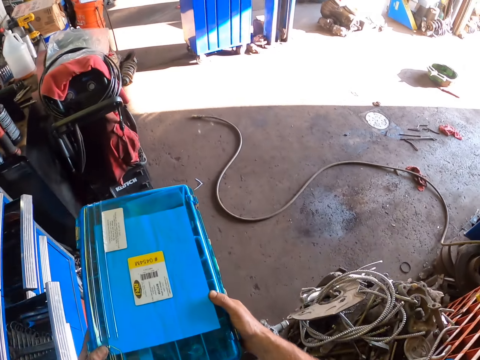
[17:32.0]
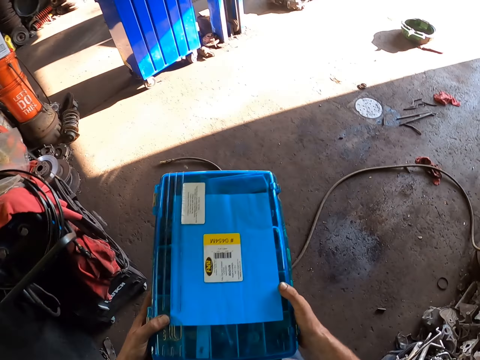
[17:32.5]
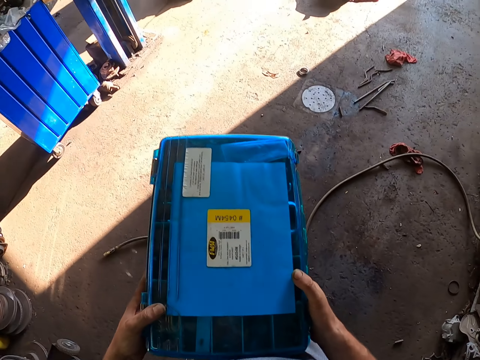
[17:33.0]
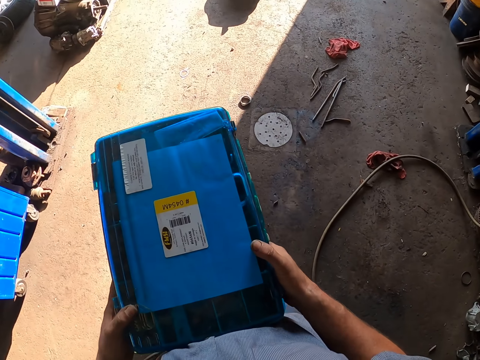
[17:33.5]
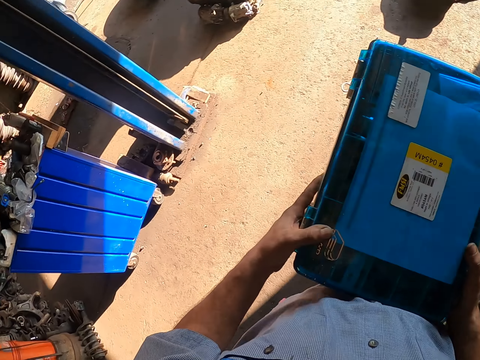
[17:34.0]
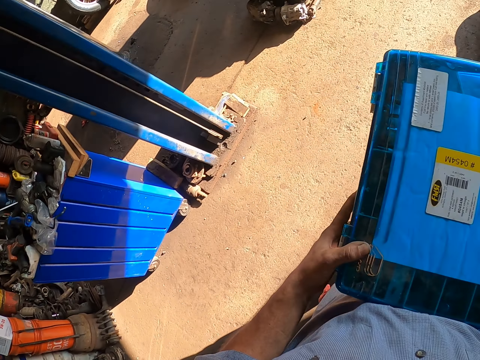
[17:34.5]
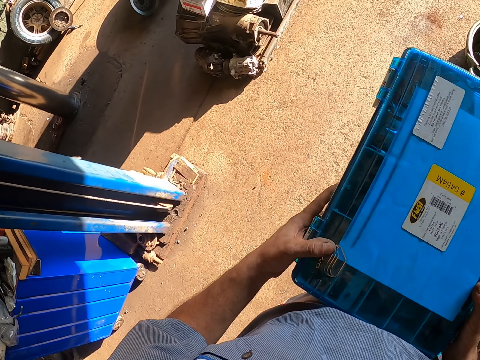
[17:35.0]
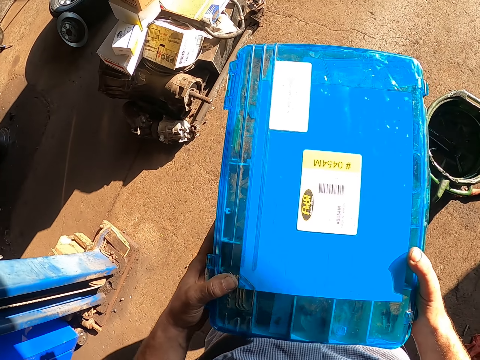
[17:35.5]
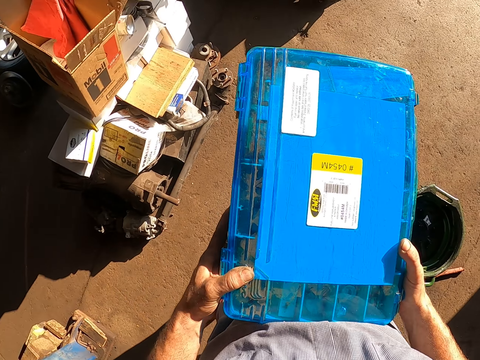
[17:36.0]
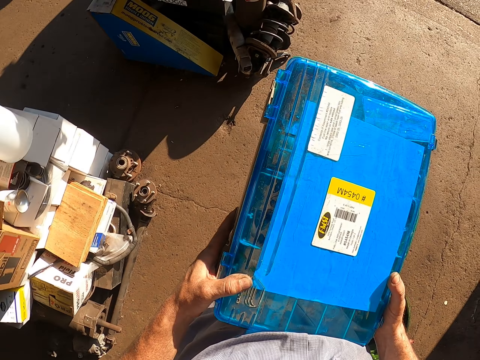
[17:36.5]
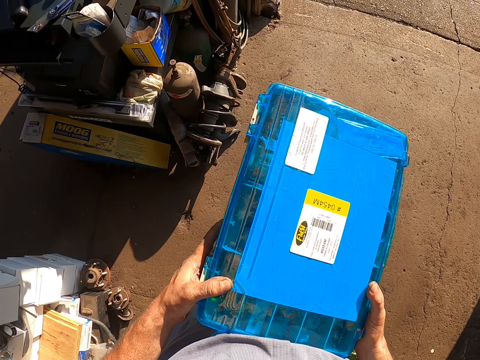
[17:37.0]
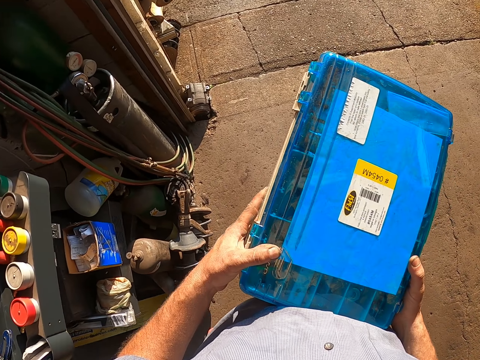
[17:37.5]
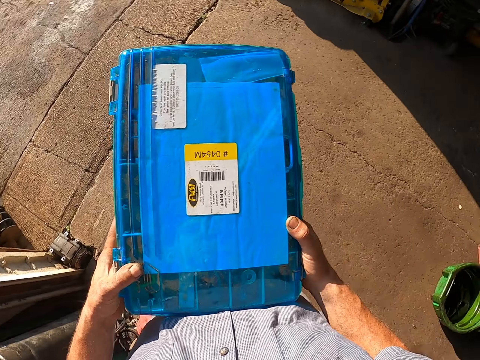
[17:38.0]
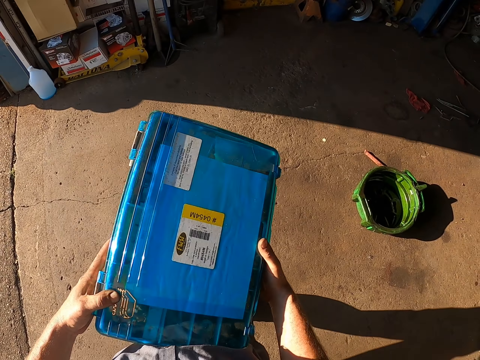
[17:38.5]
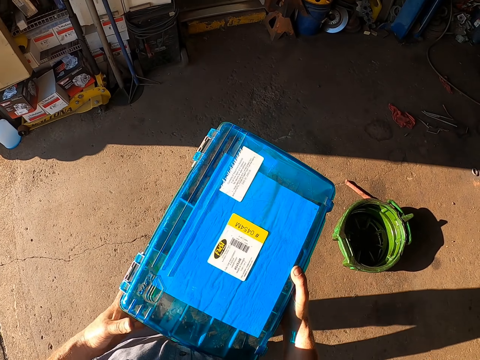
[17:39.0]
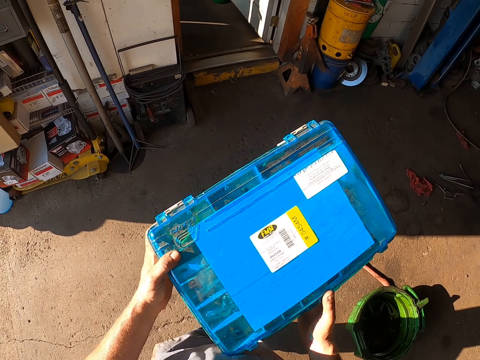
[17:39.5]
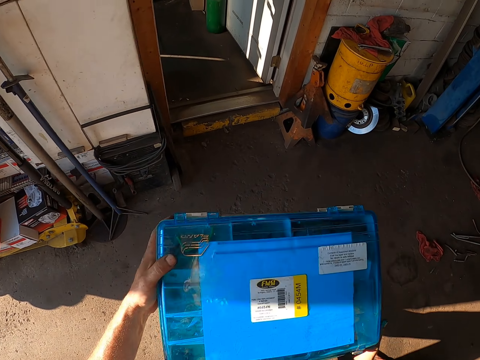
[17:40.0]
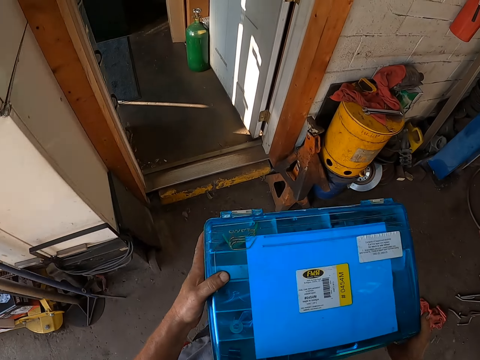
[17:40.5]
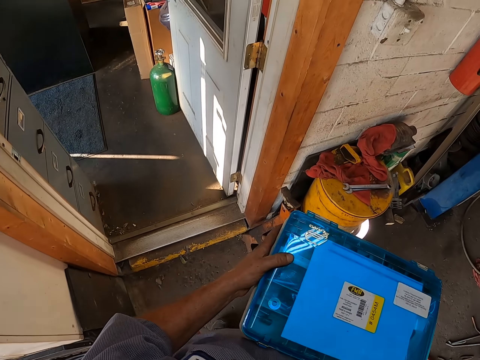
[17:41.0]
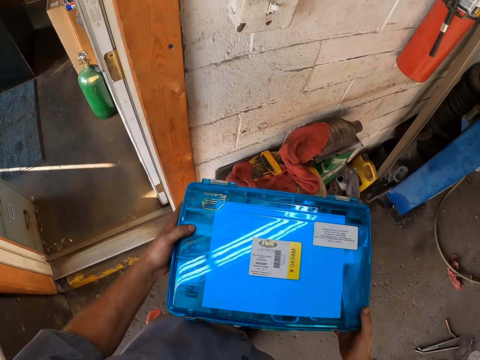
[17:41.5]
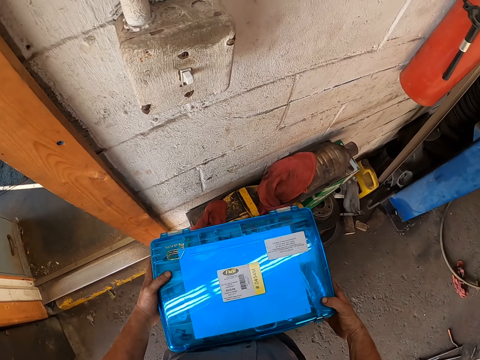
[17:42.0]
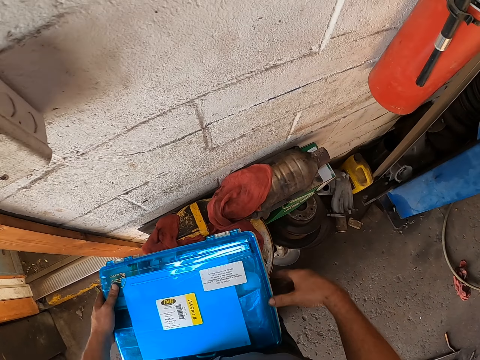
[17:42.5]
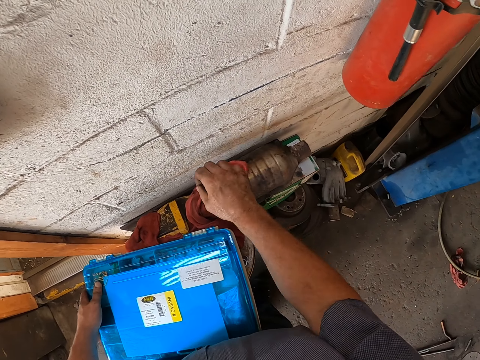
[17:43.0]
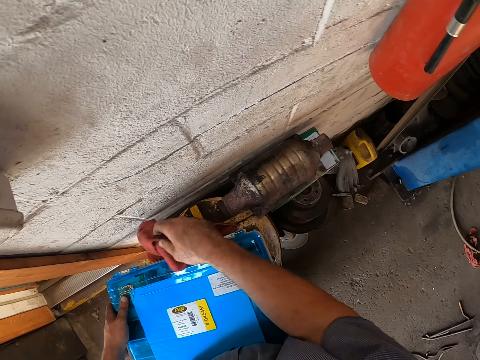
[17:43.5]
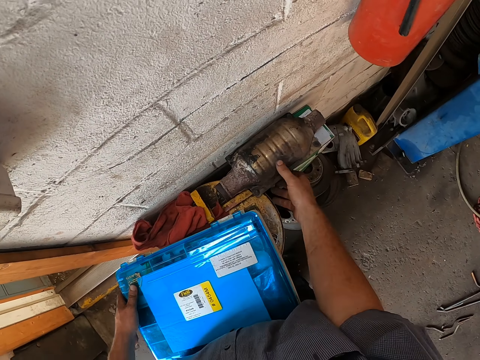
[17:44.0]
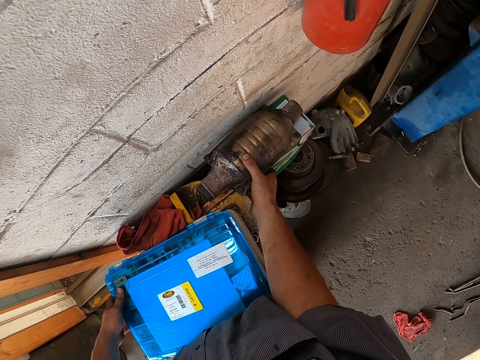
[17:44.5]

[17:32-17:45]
The camera wearer turns the toolbox. They turn the toolbox again. They put the toolbox down. They remove the piece of cloth from the bucket. They move the cloth.

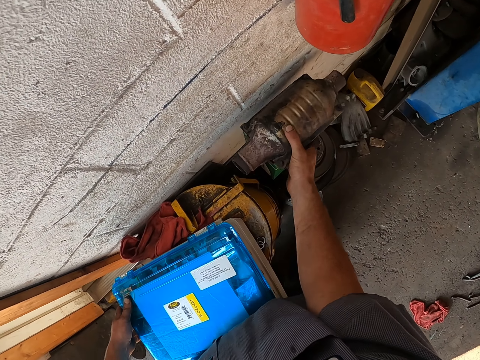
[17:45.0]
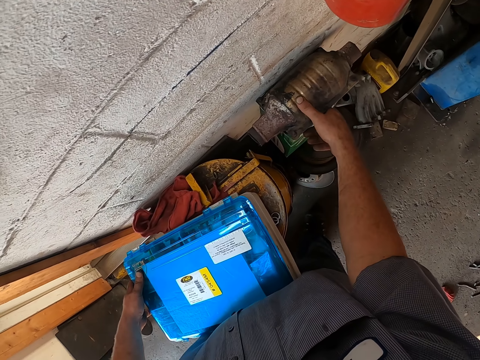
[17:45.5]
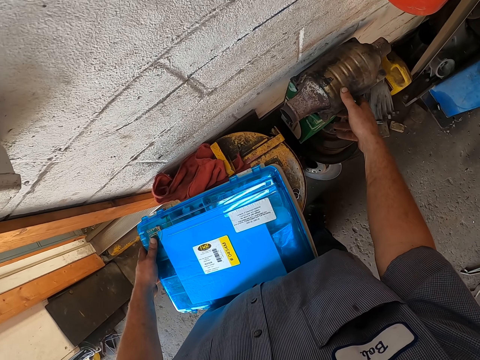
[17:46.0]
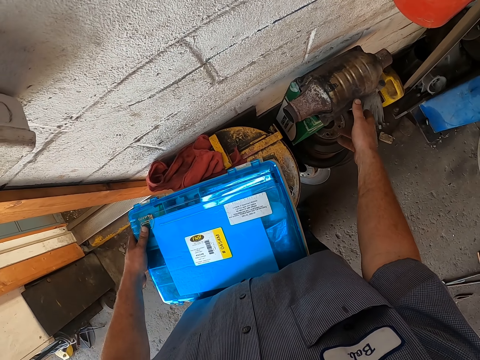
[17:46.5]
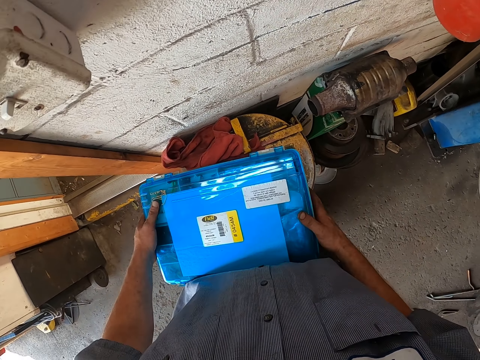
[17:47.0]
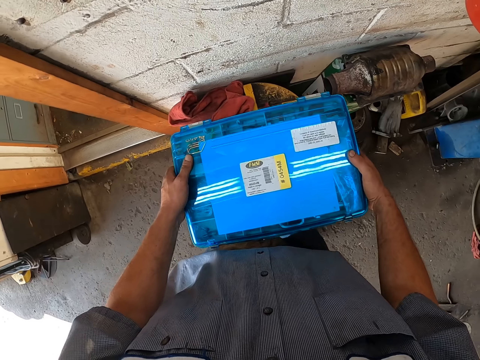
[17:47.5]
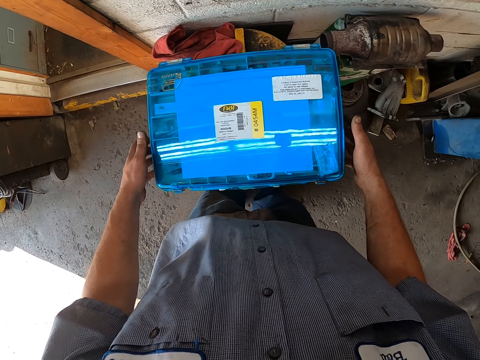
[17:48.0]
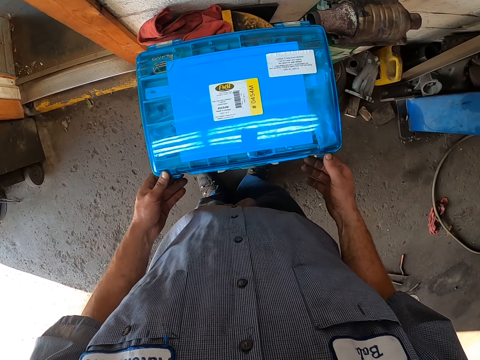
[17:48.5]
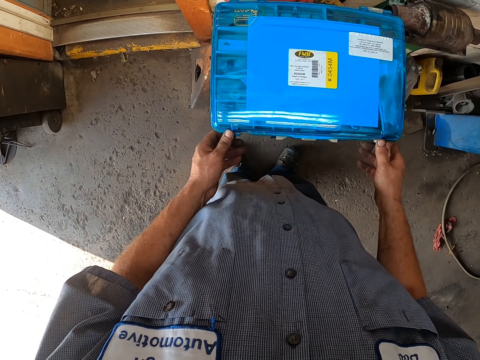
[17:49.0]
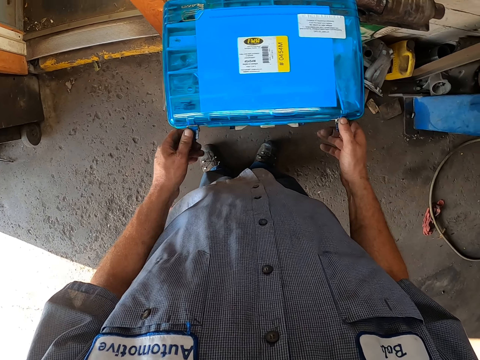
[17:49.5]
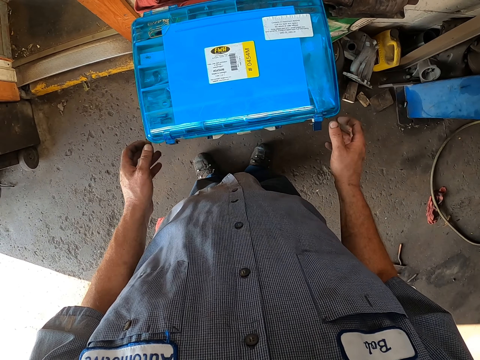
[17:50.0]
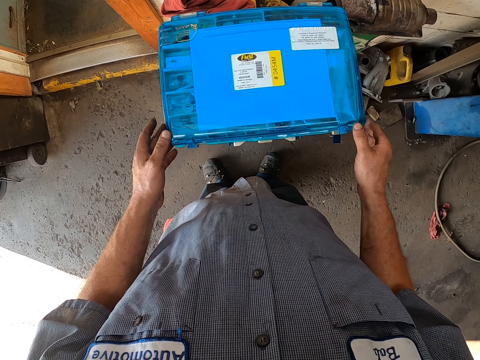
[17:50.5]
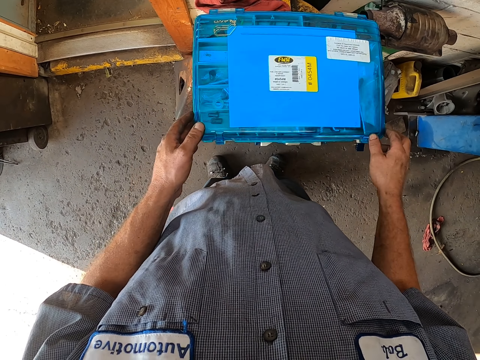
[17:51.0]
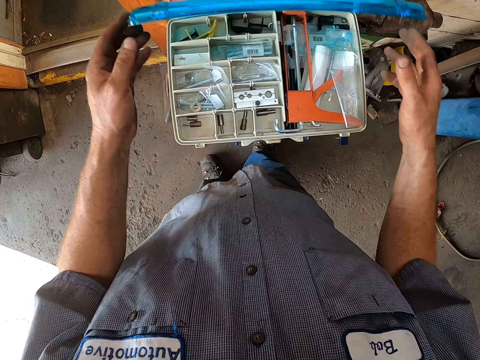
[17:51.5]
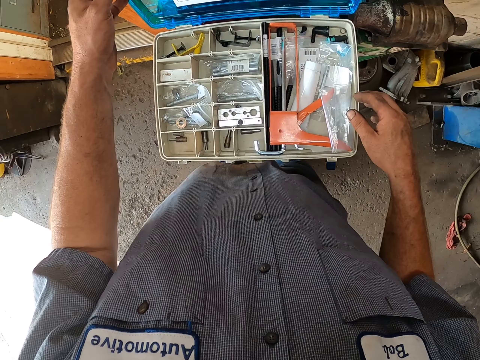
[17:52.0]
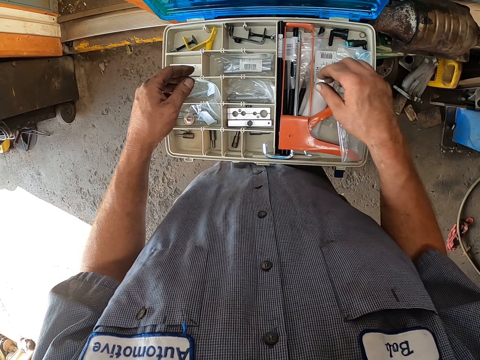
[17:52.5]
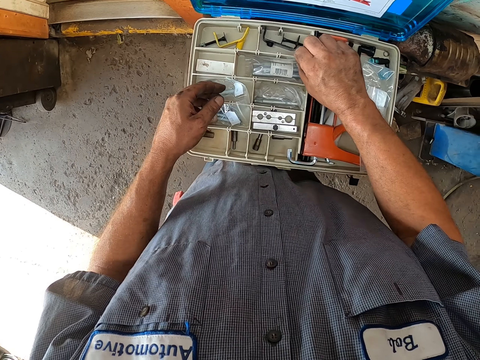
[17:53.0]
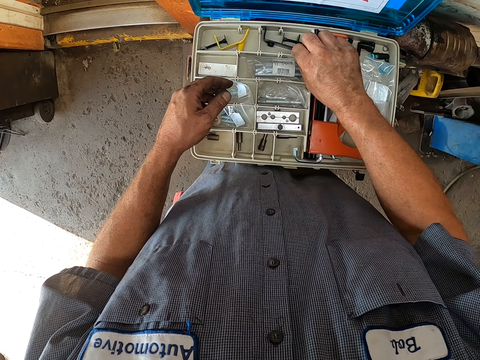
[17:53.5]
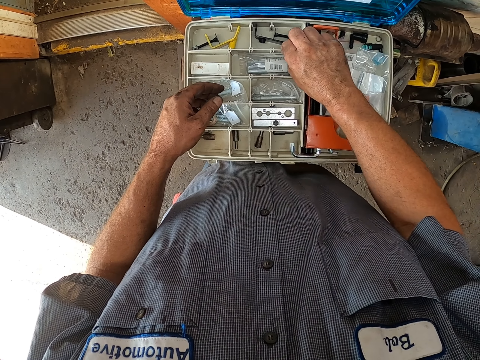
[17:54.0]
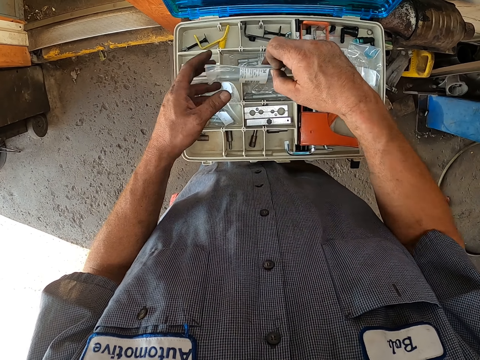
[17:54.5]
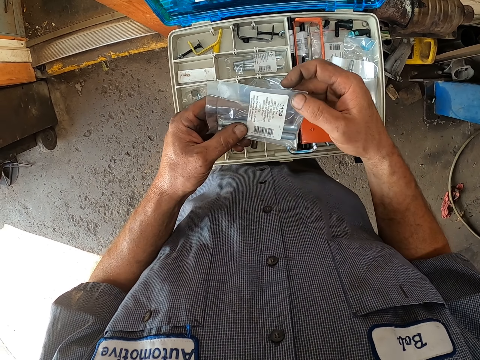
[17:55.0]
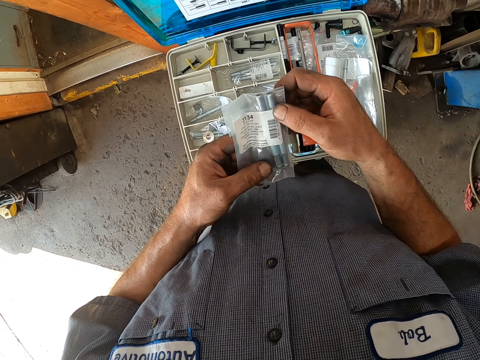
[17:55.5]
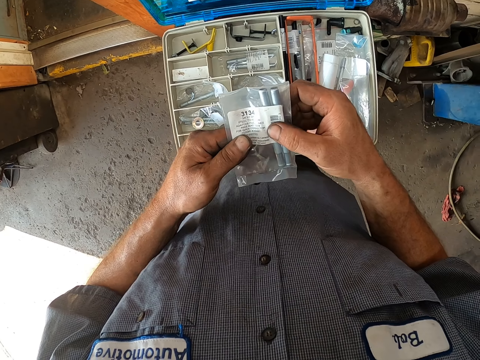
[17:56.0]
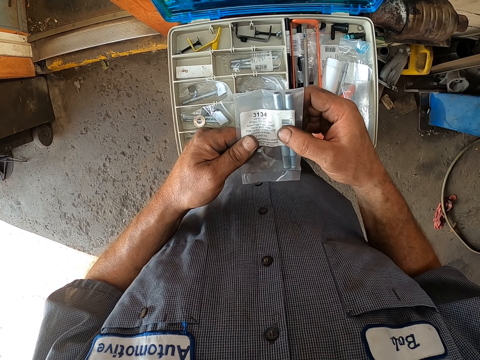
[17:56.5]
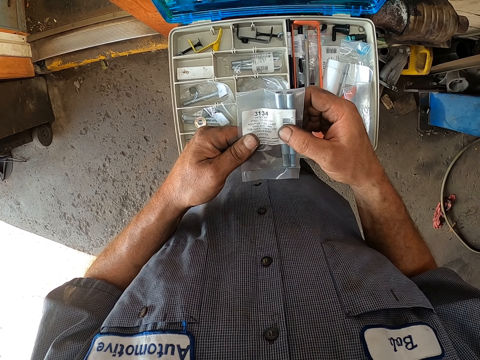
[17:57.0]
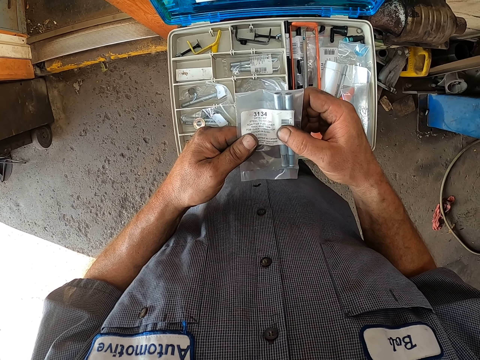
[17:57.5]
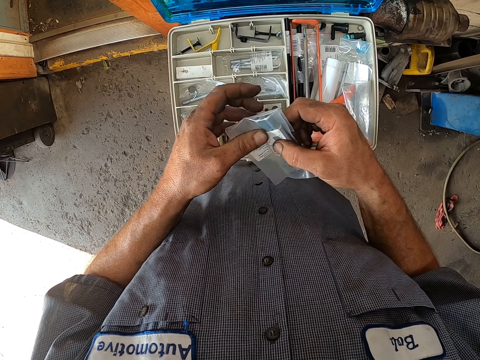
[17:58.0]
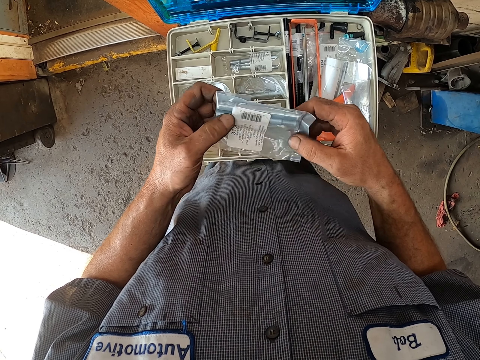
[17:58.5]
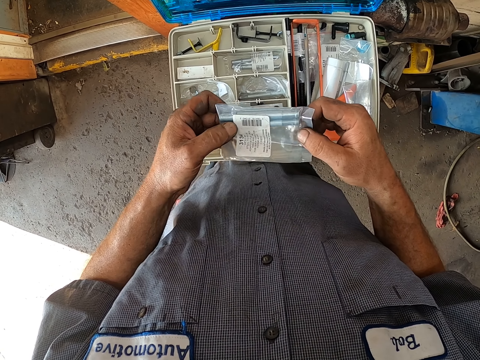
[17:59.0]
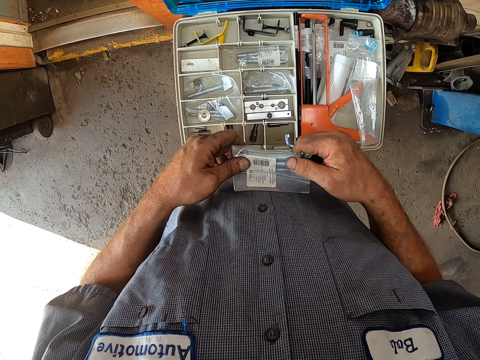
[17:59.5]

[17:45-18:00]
The camera wearer repositions something. They remove the plastic bottle from the bucket. They hold the tool box. They put the tool box on the bucket. They unlock the tool box. They open the tool box. They take the screw from the tool box. They hold something. They turn something. They turn something again.
